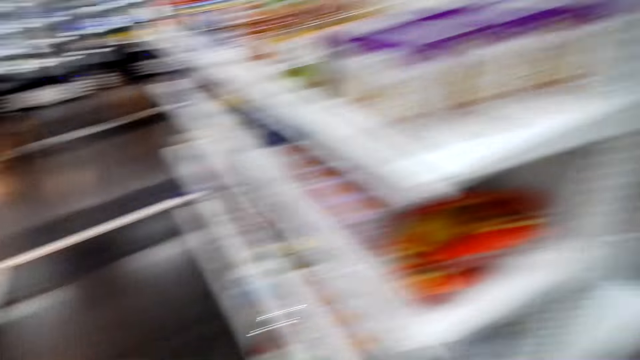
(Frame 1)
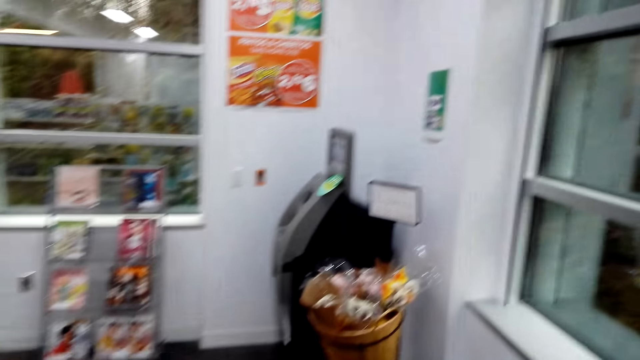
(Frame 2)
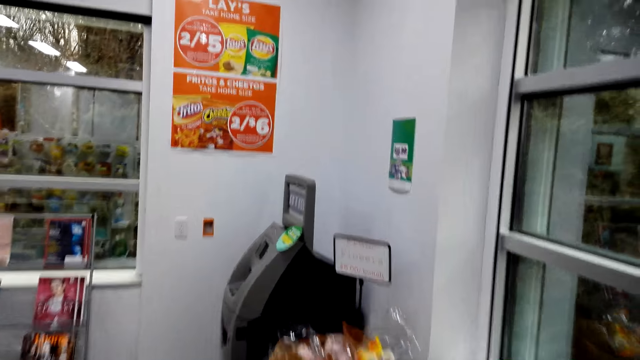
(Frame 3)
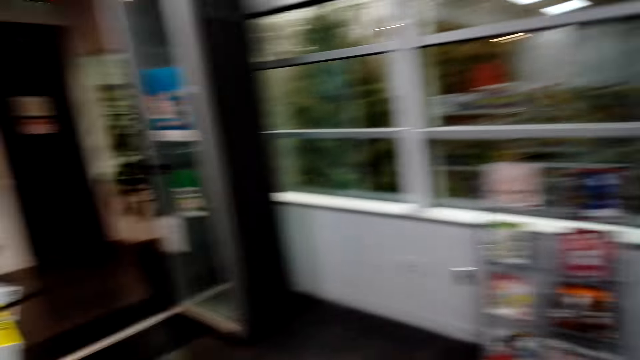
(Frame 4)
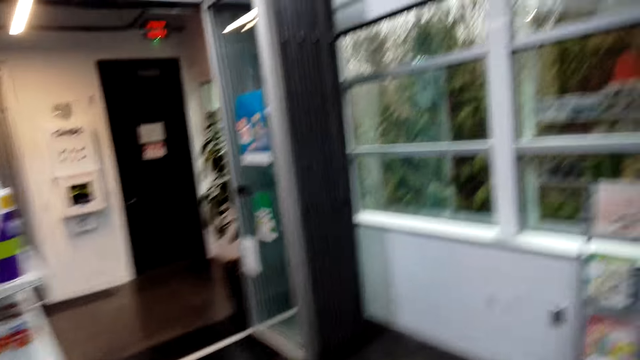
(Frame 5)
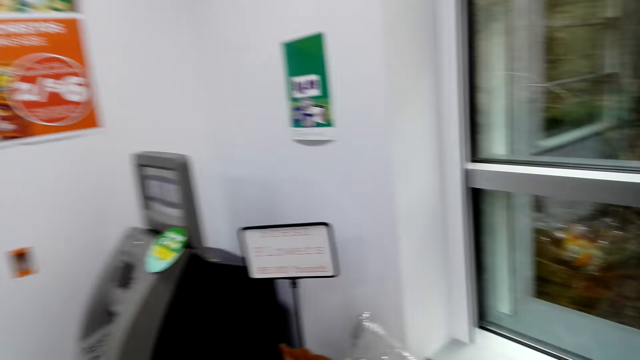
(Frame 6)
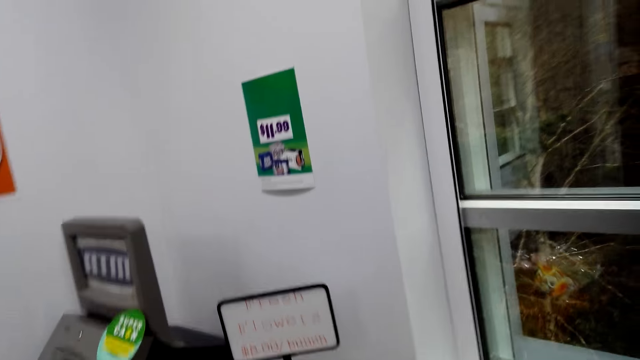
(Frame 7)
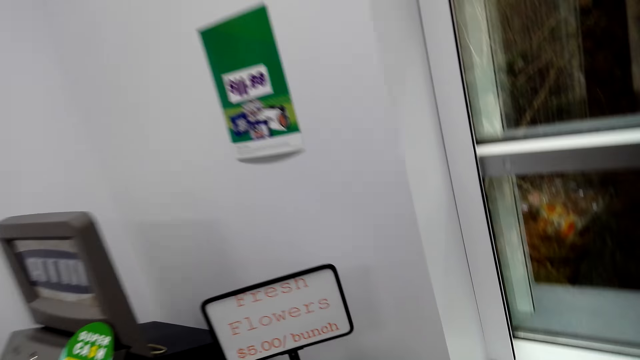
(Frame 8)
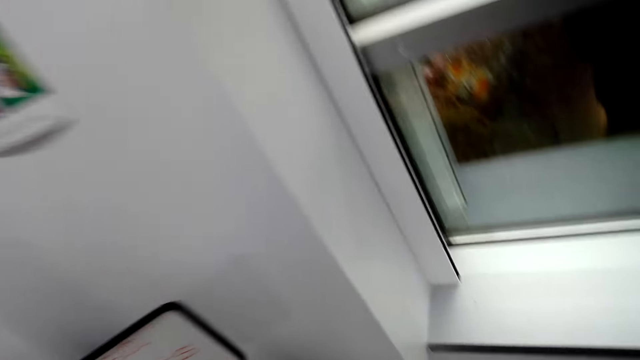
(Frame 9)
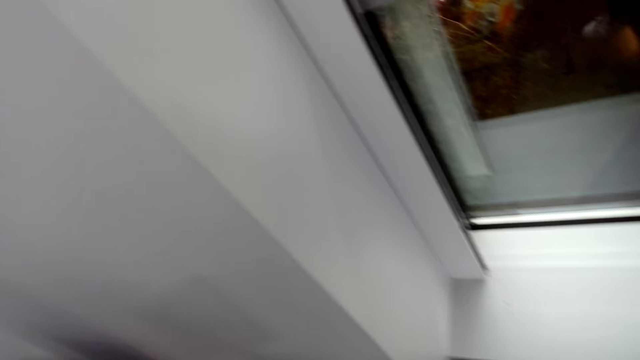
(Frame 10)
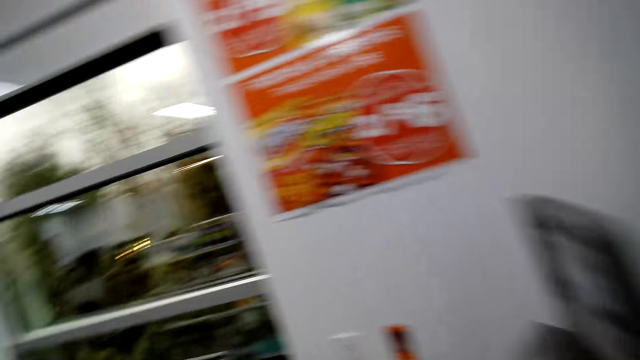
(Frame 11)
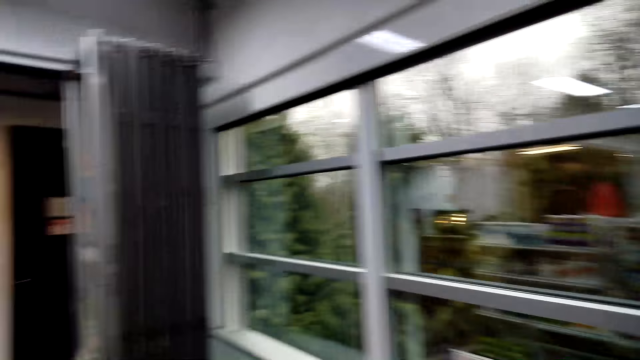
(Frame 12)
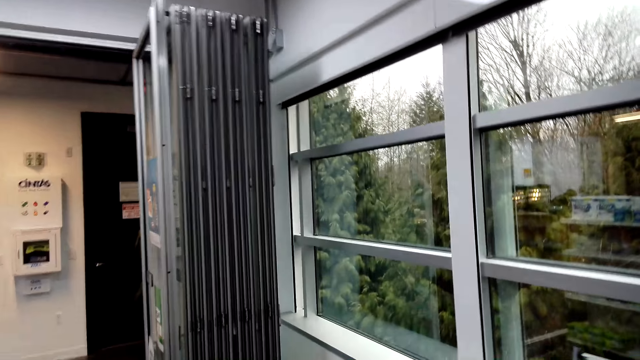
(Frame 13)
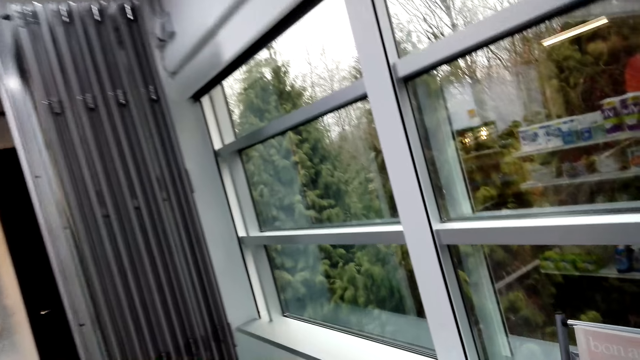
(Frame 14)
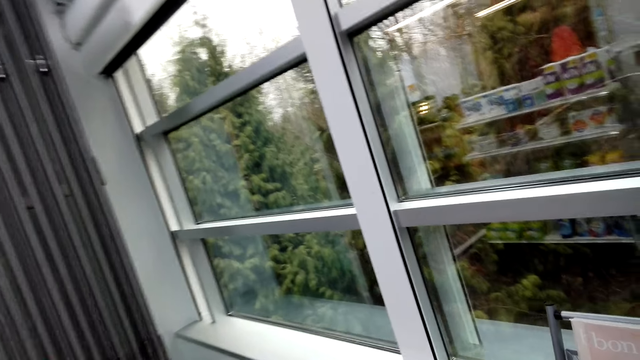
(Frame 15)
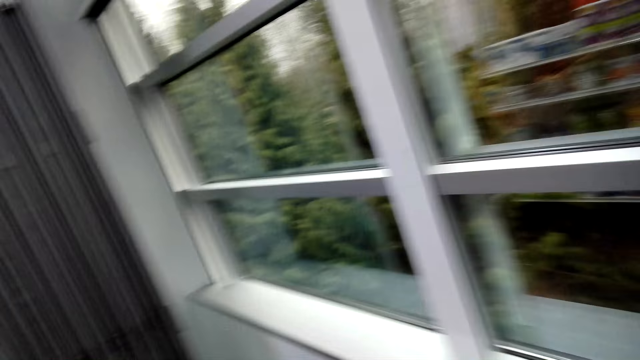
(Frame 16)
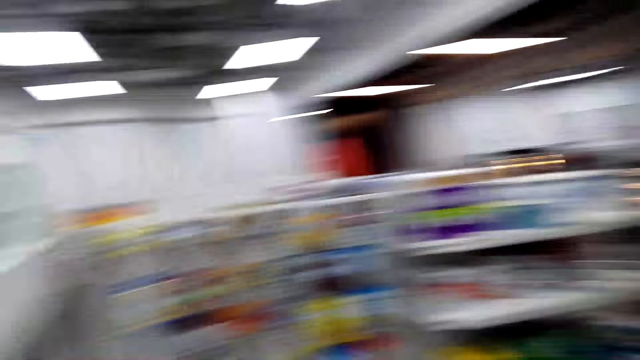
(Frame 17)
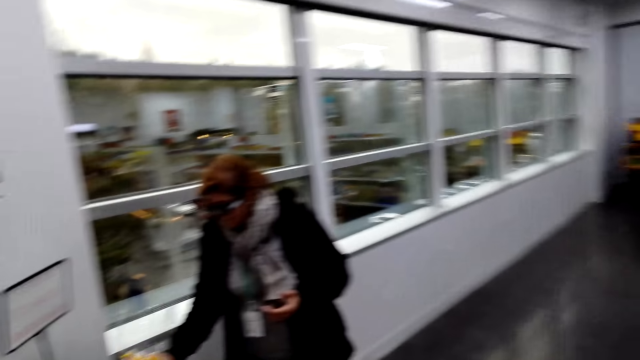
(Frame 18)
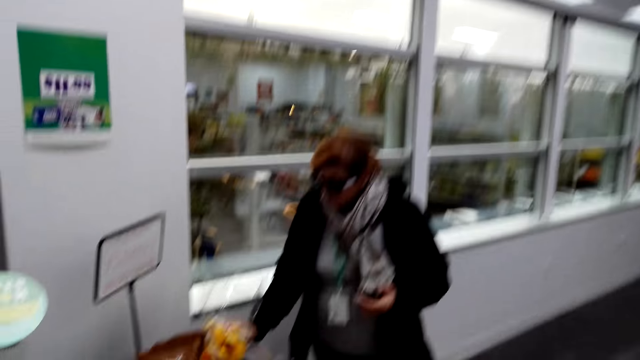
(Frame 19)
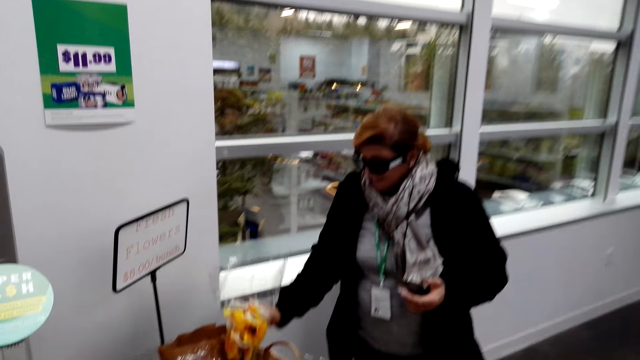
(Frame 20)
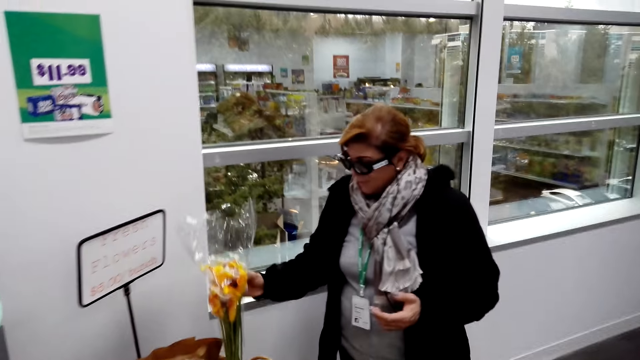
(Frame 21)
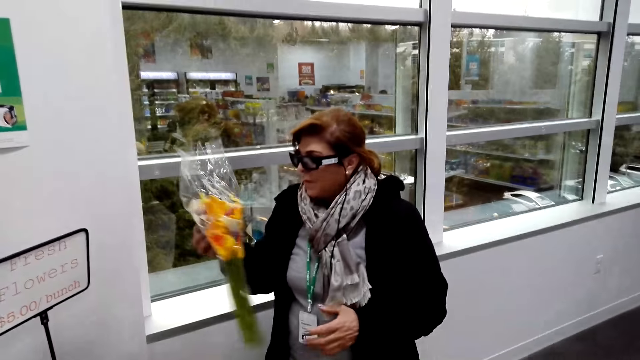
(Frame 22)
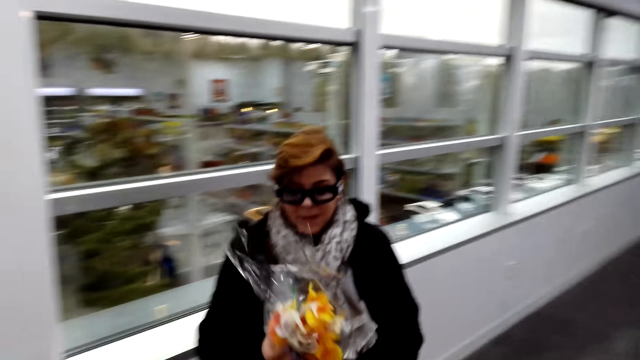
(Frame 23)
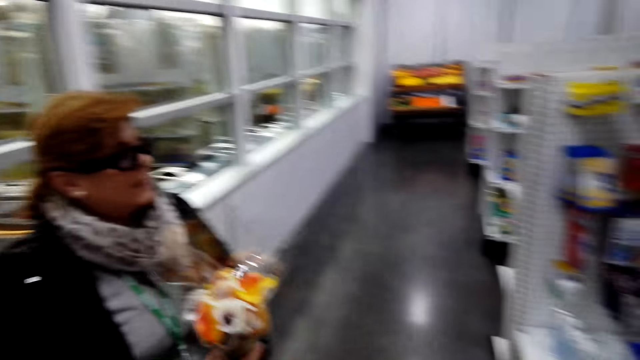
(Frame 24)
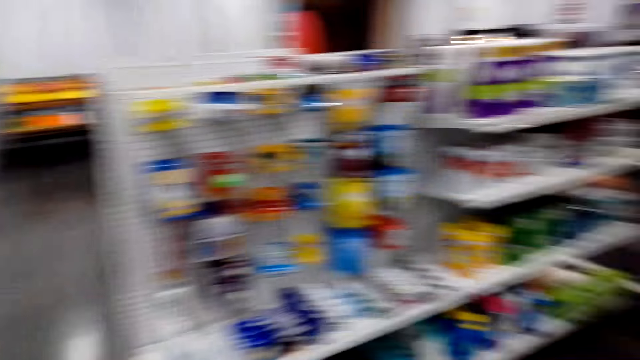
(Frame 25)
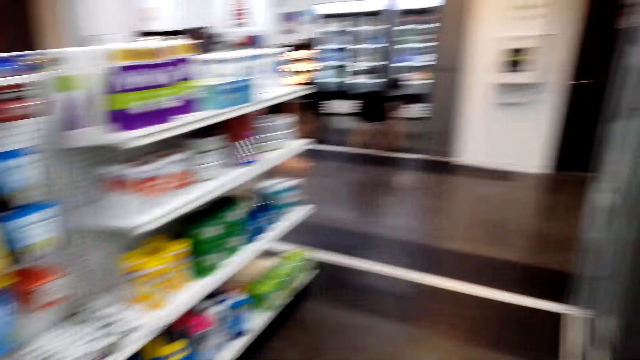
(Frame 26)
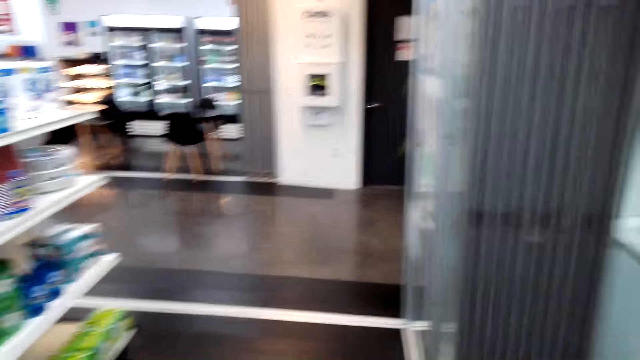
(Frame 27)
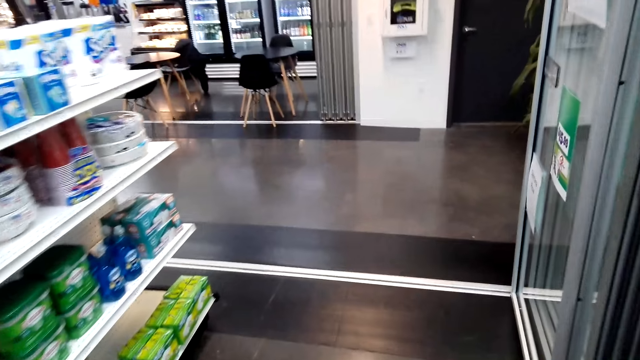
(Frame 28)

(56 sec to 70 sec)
The camera wearer walks in the supermarket. They laugh. The camera wearer and a lady look around the supermarket. The camera wearer and the lady walk around the supermarket. The lady talks with the camera wearer. The camera wearer turns around. The lady picks up the flowers. The camera wearer talks with the lady. They turn around.

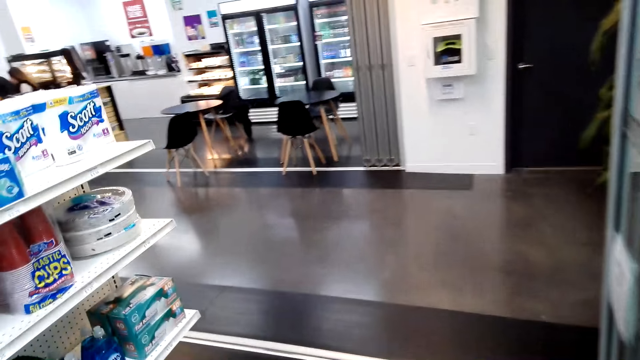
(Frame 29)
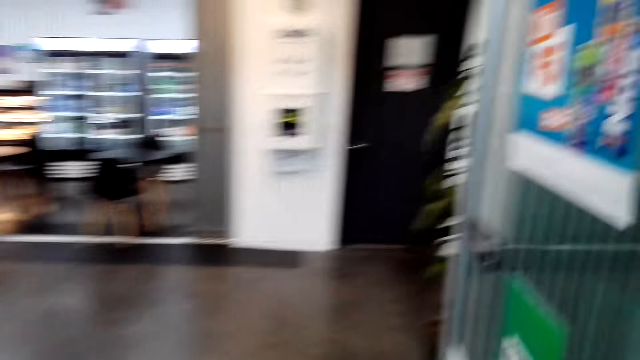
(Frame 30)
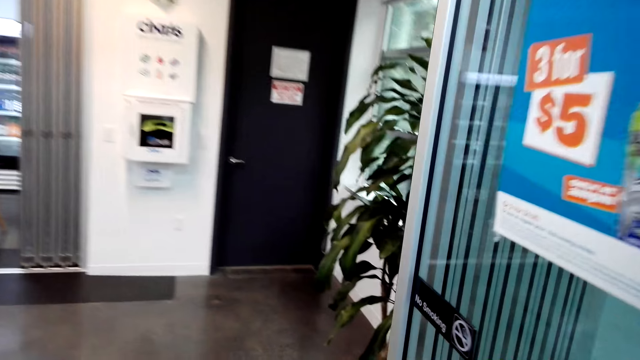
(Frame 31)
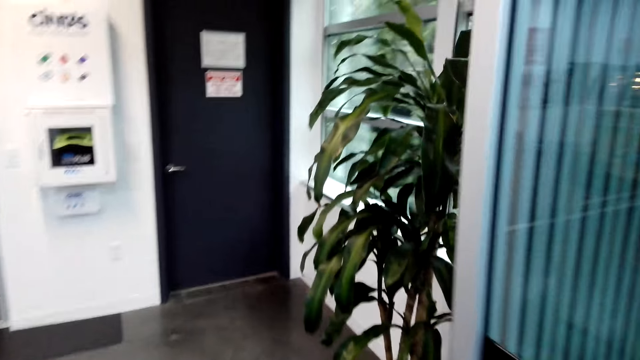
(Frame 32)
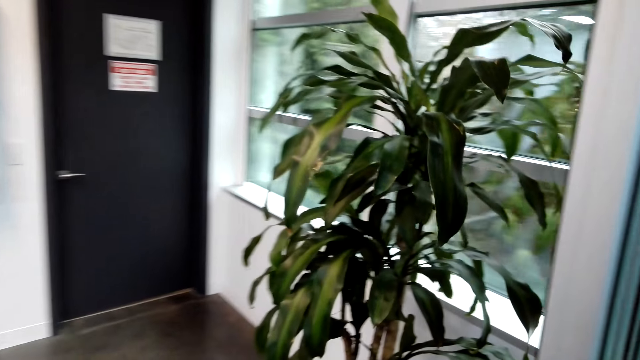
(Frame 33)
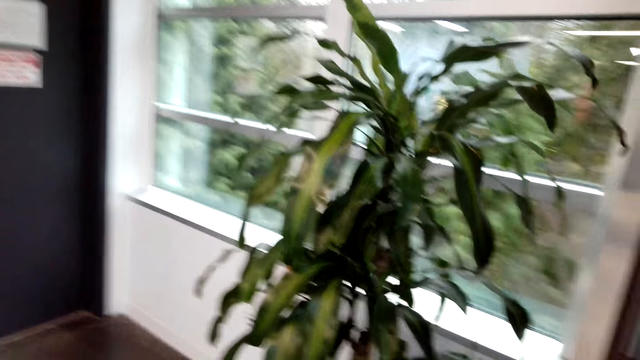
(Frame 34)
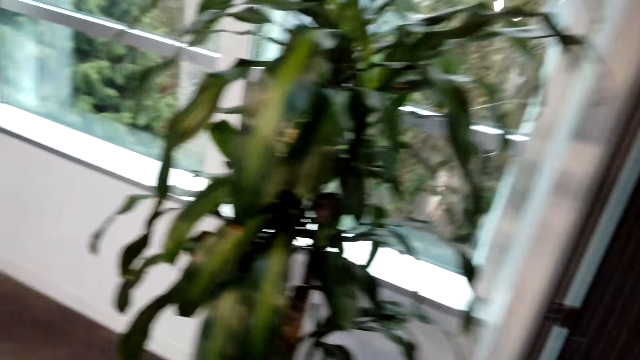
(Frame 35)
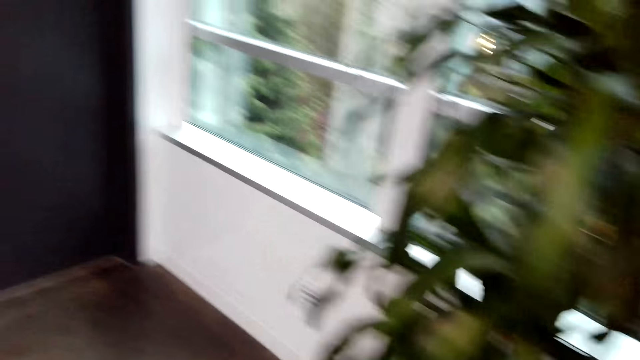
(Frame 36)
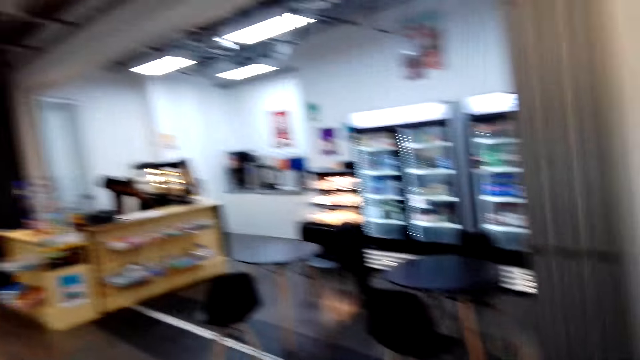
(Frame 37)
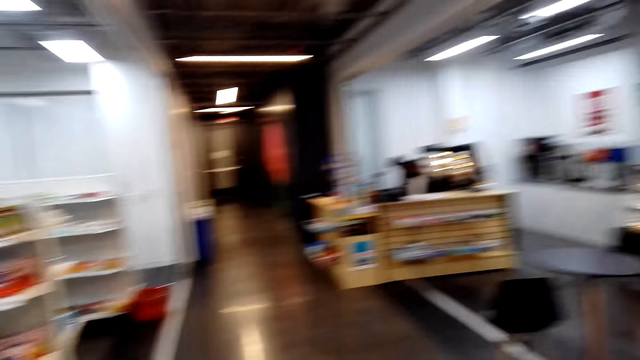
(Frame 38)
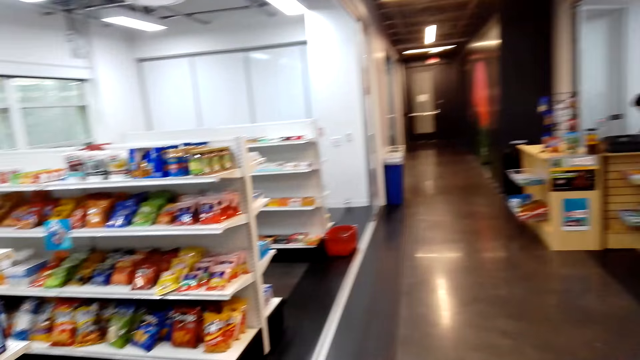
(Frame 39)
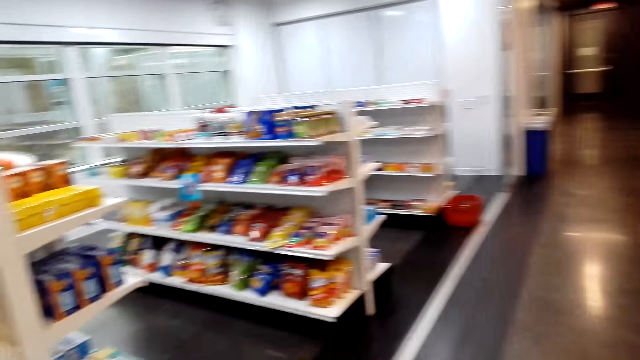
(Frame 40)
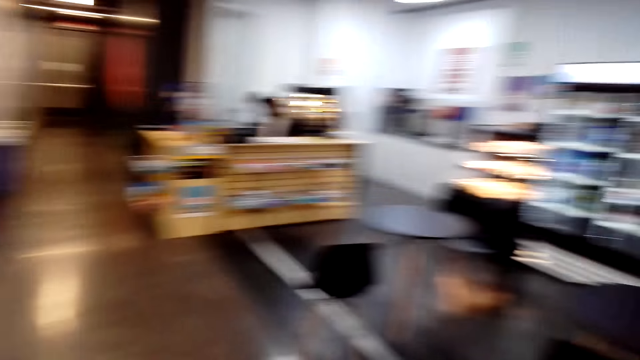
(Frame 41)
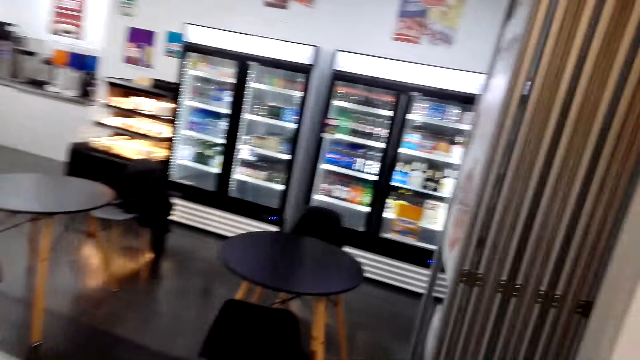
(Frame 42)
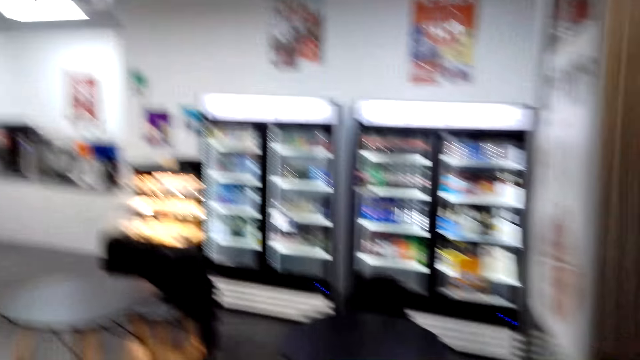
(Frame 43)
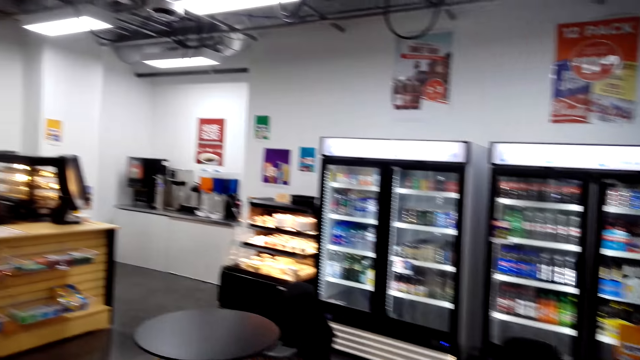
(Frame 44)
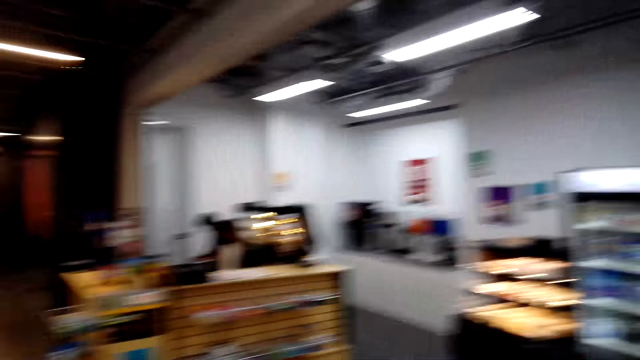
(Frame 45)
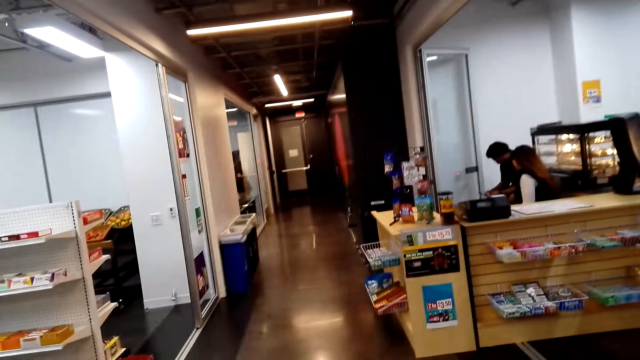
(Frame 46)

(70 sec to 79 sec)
The camera wearer and a lady walk around the supermarket. The camera wearer turns around. The lady talks with the camera wearer. The camera wearer converses with the lady.
